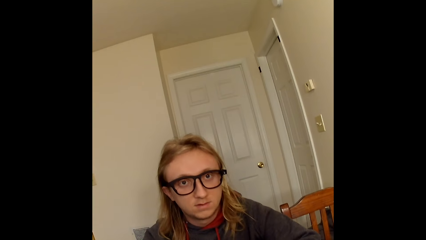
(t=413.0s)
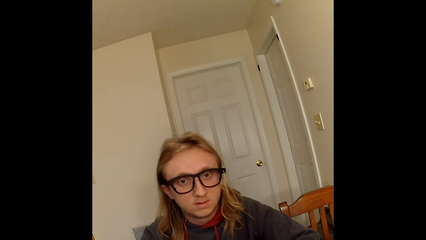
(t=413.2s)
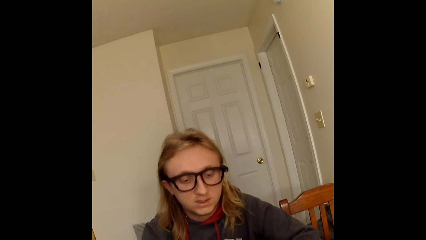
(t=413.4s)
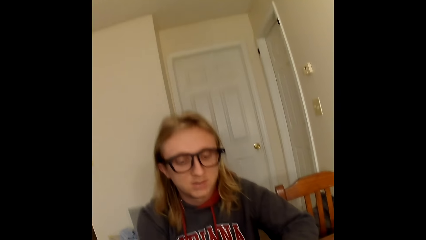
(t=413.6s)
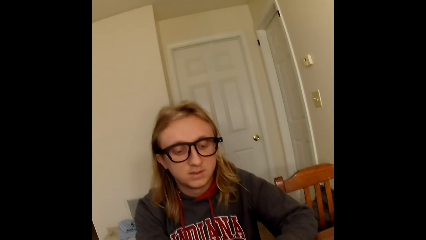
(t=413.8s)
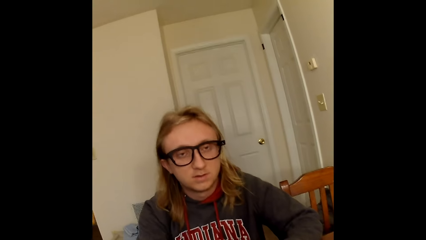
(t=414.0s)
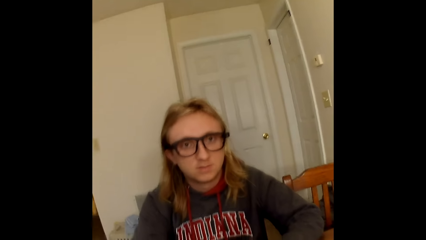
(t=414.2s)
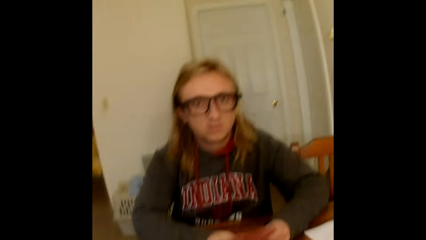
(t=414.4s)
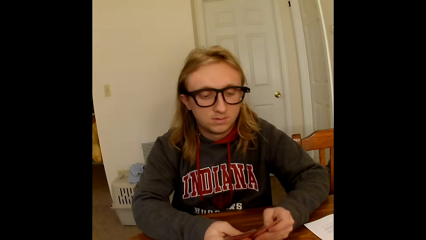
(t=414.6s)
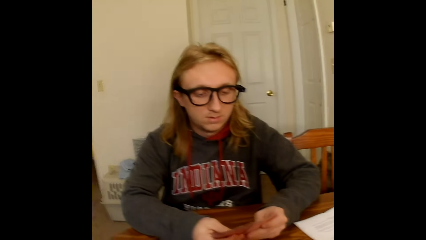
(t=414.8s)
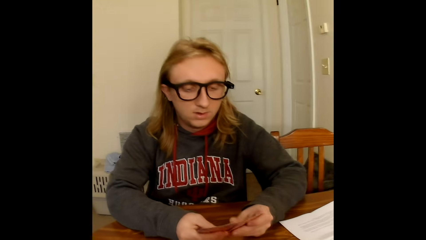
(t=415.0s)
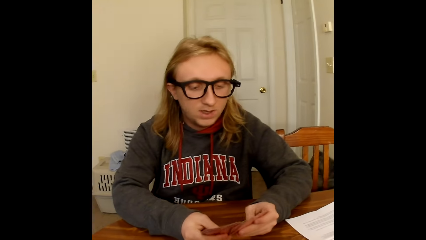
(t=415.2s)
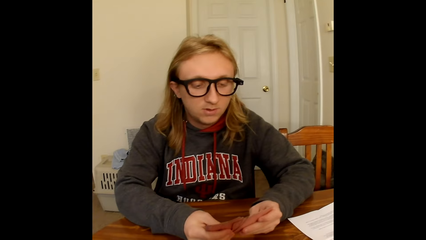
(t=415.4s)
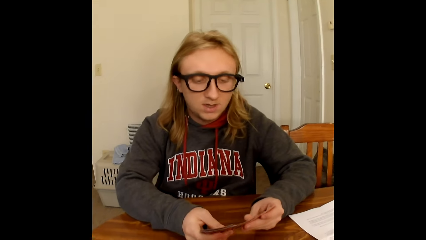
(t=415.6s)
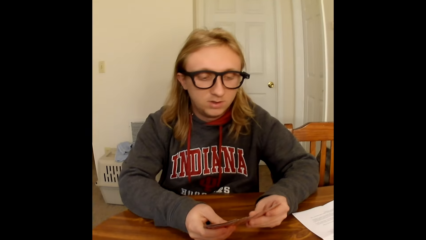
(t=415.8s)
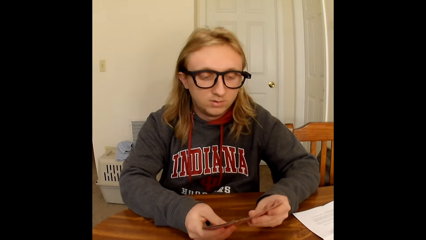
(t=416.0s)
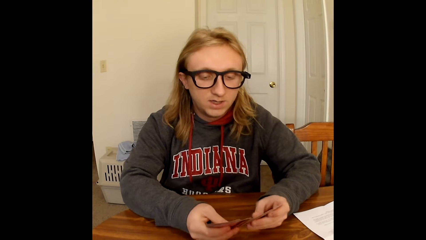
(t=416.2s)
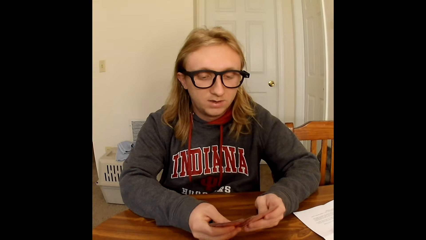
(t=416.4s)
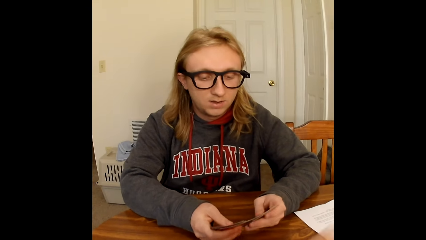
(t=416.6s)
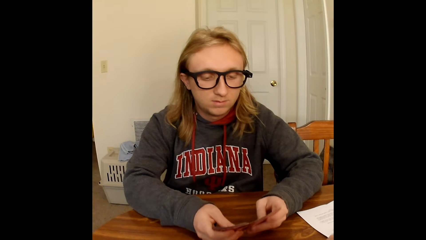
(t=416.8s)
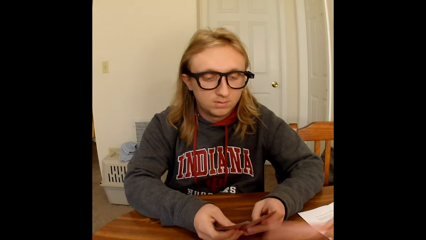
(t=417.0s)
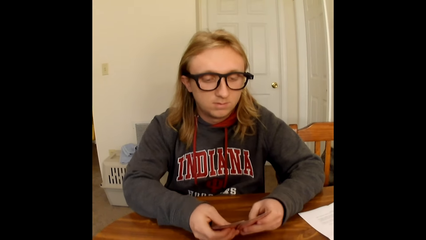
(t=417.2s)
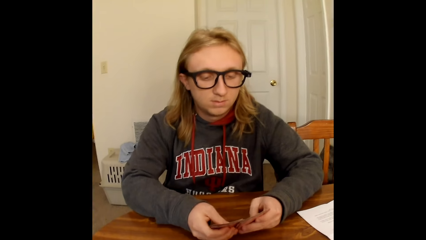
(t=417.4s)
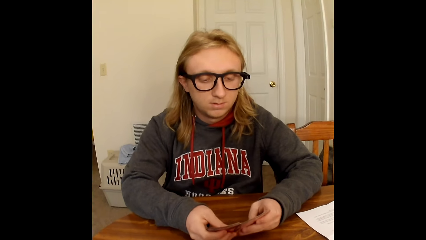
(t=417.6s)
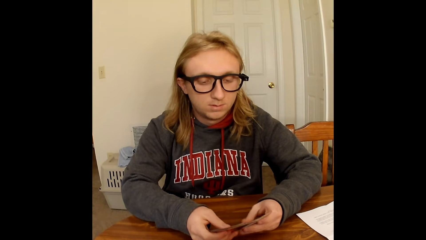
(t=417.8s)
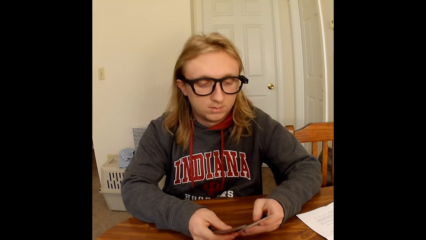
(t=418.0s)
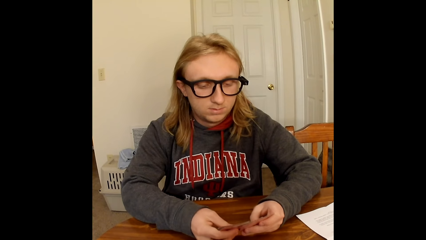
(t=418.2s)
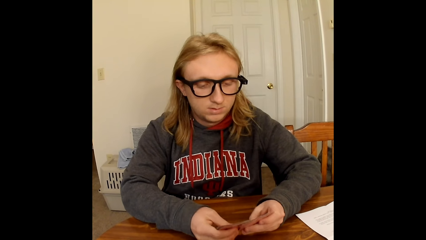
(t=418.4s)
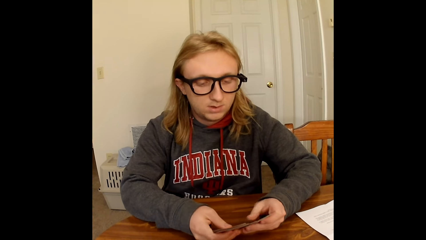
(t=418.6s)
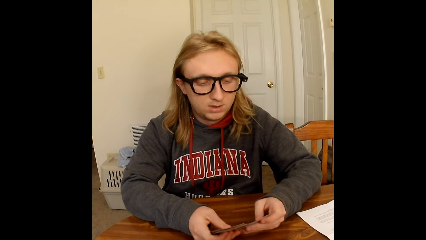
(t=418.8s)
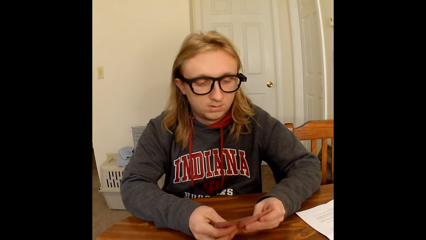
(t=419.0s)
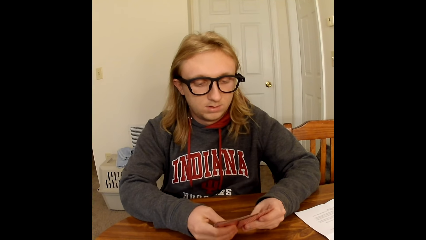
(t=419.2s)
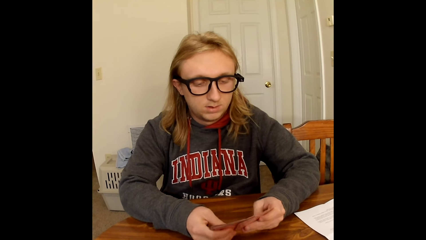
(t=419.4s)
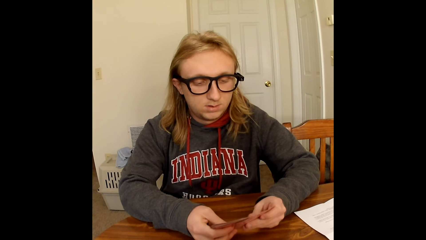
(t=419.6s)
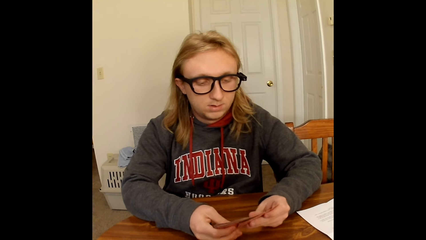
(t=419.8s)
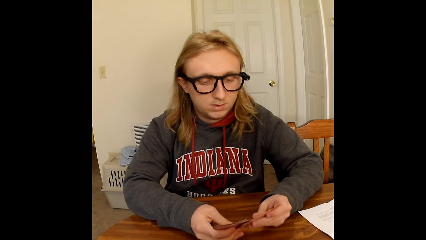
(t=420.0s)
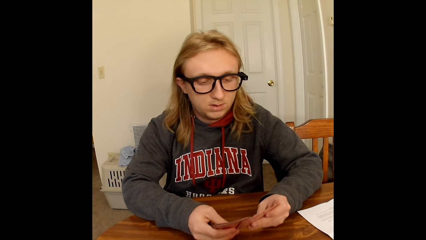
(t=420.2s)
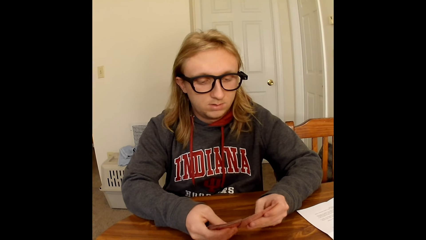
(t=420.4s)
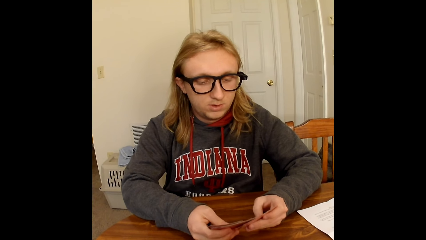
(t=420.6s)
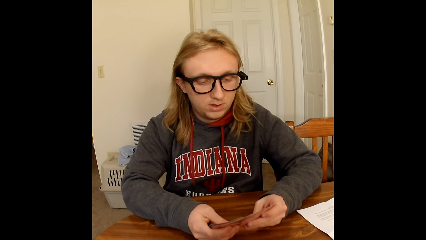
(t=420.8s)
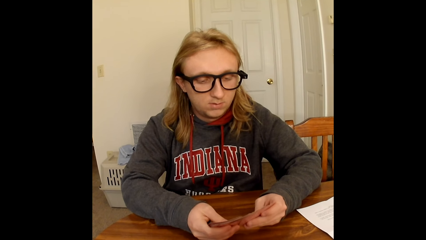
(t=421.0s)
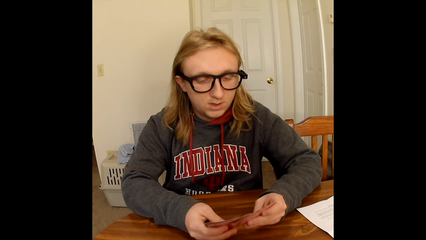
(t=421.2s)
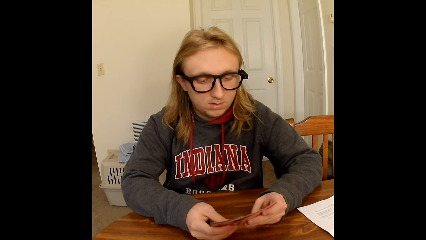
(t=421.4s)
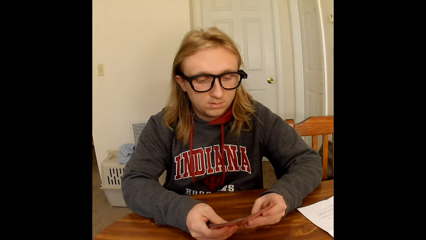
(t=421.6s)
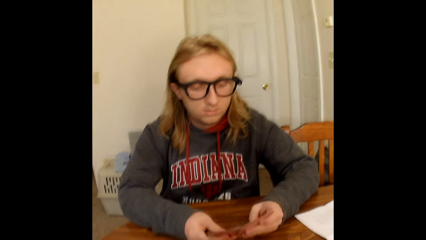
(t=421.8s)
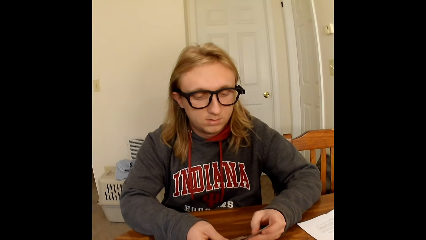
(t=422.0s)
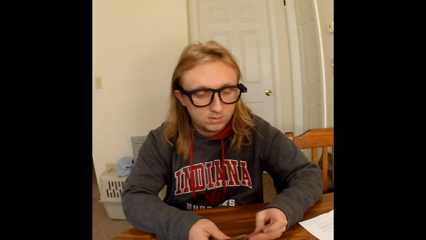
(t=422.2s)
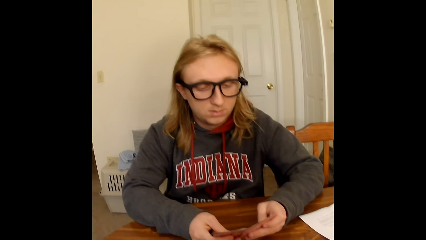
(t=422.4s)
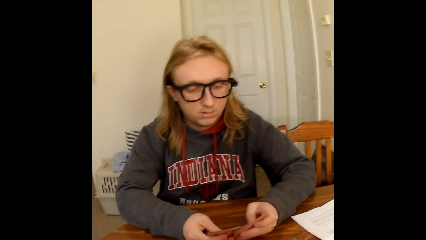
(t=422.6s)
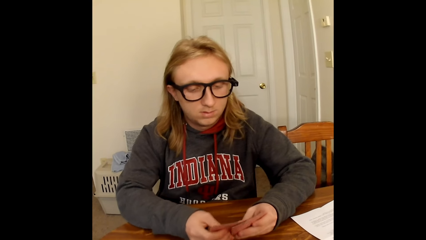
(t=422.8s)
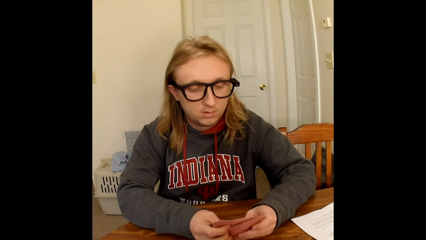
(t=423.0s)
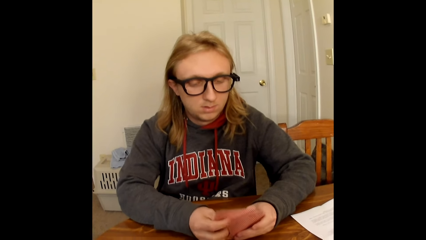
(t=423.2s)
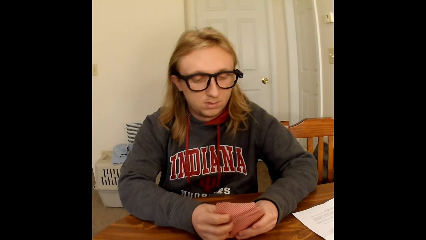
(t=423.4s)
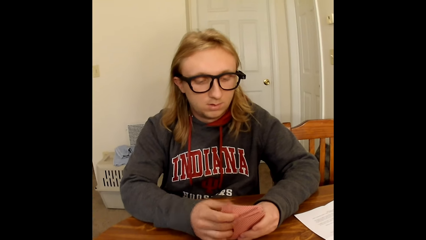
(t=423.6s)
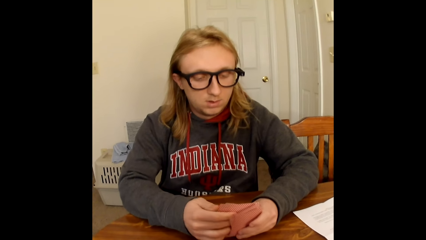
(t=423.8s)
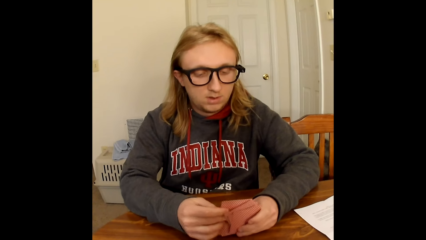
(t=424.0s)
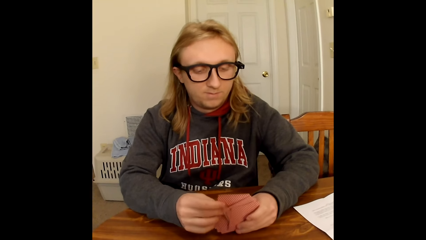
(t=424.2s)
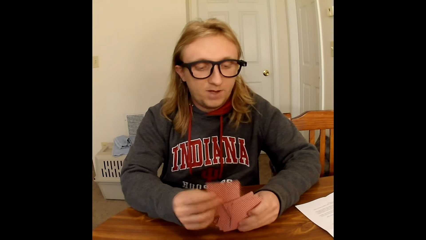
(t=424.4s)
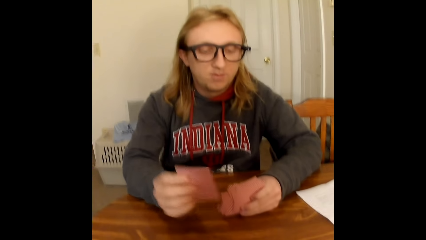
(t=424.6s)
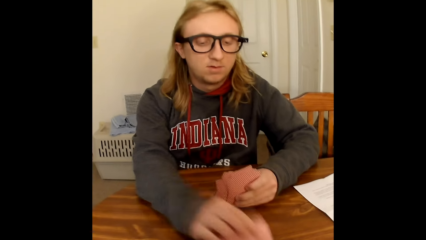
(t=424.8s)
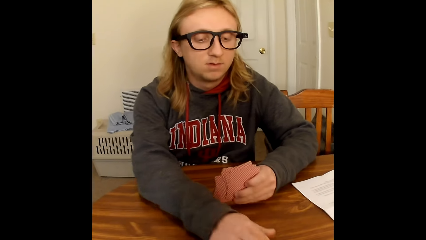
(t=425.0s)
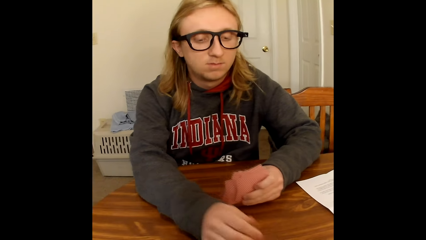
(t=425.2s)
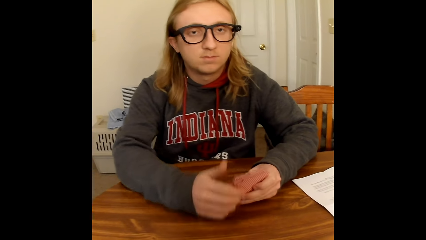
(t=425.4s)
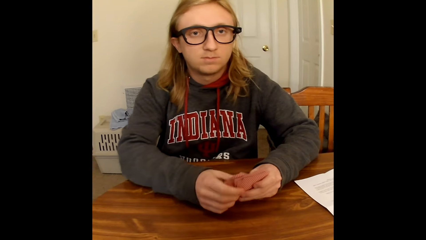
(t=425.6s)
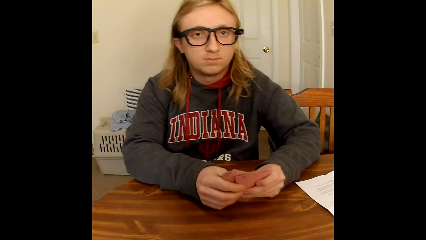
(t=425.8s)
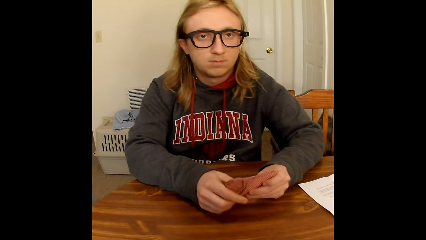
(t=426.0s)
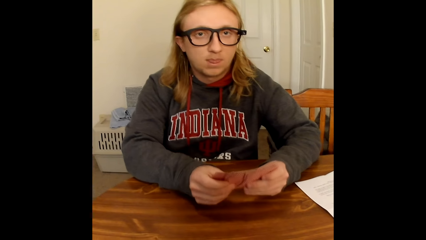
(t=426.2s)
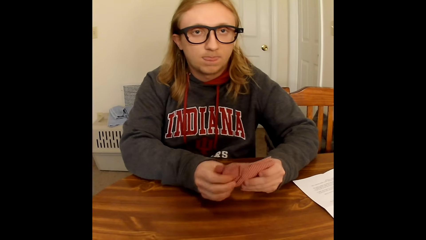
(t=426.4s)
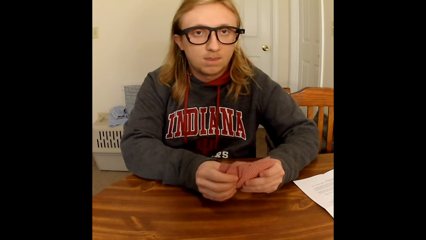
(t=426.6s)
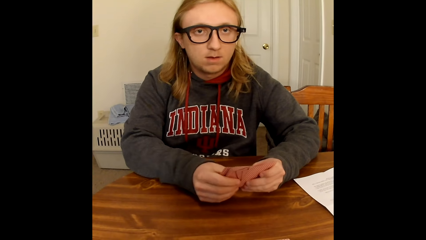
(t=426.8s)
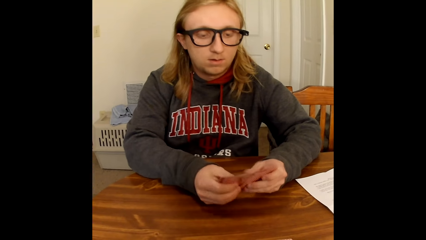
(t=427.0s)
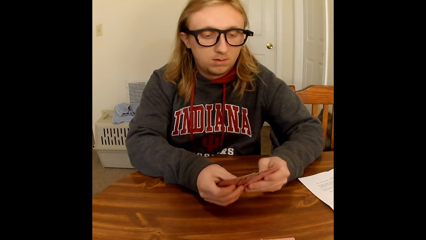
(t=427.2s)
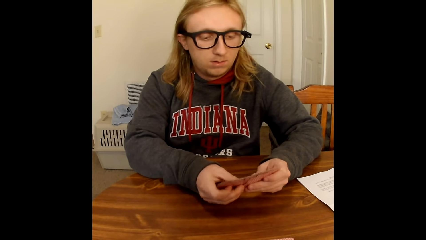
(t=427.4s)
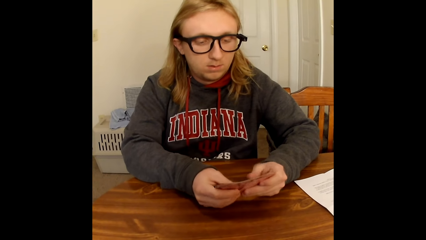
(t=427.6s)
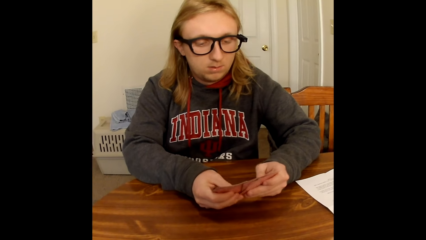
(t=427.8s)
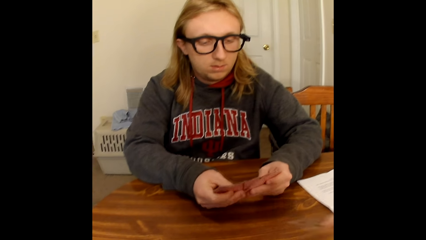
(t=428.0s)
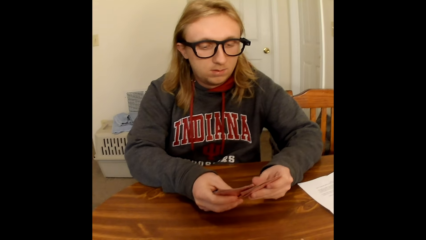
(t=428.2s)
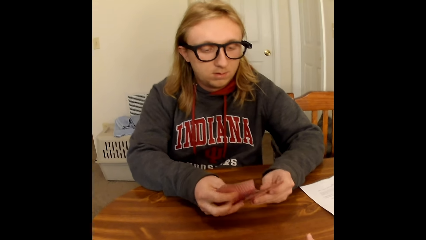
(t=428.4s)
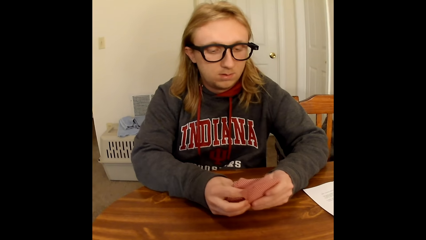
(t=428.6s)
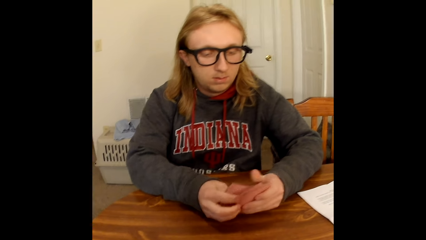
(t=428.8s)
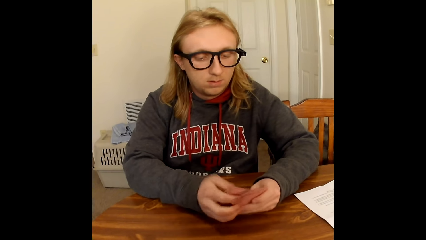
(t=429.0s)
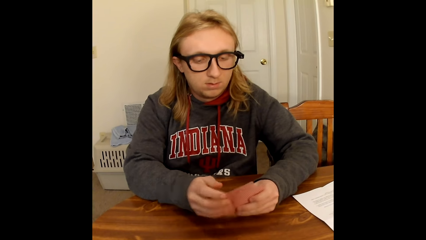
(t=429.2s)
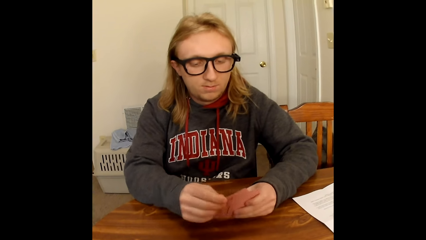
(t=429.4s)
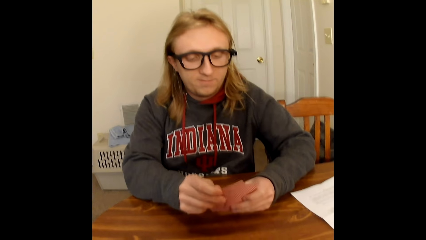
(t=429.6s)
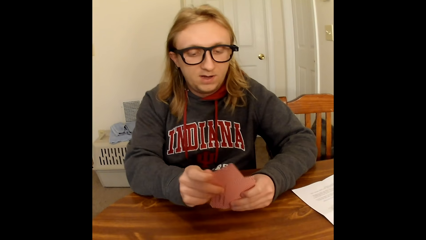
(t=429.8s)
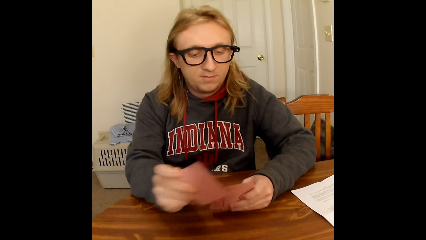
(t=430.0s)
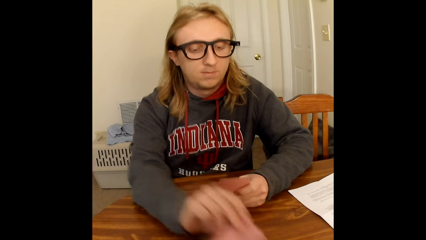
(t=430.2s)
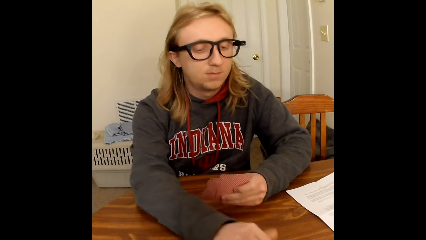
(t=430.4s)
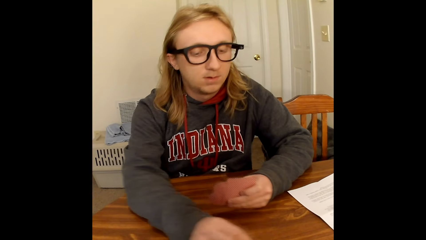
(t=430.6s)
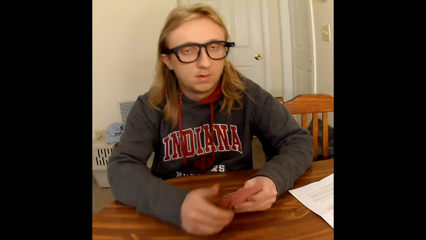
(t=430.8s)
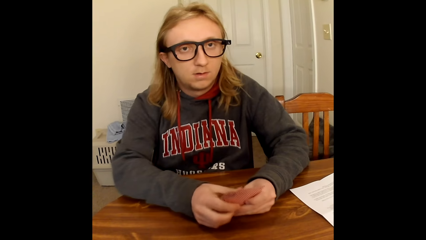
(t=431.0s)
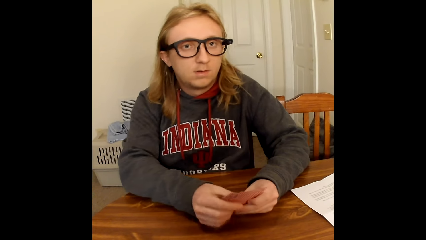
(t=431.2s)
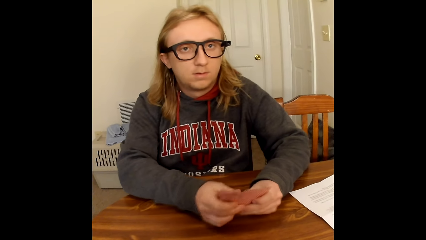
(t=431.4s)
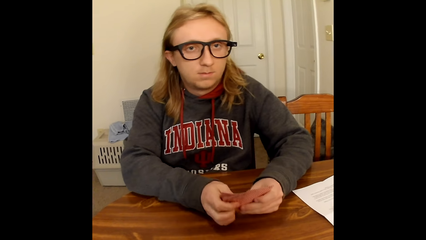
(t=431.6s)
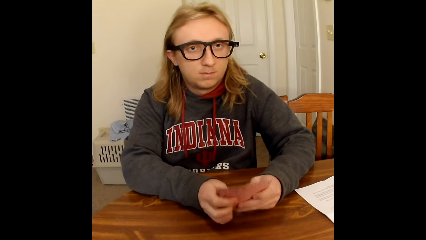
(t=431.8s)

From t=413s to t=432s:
The man shuffles the cards in his hands with his thumbs. The man shuffles the cards. The man places a card on the table with his right hand, holds the cards in his left hand with both hands and shuffles the cards in his hands with his thumbs. The man places a card on the table with his right hand and holds the cards in his left hand with both hands.
